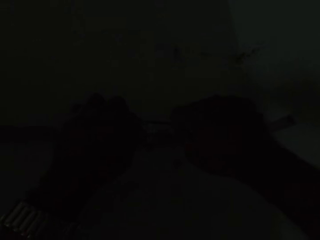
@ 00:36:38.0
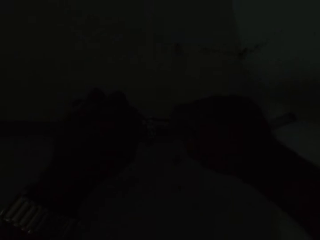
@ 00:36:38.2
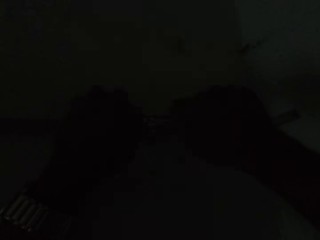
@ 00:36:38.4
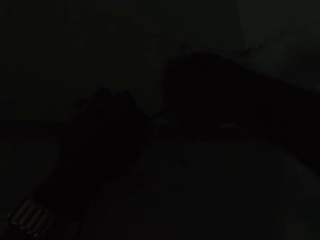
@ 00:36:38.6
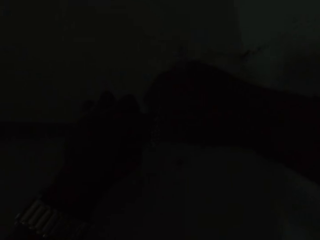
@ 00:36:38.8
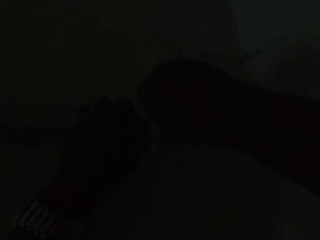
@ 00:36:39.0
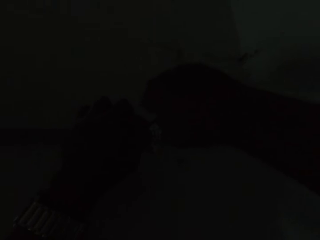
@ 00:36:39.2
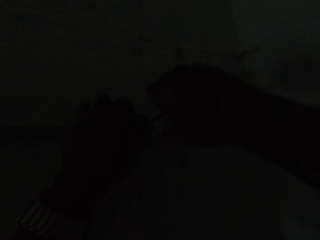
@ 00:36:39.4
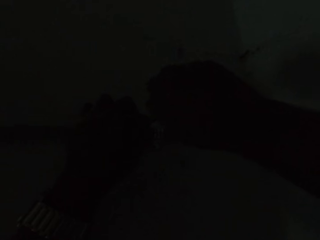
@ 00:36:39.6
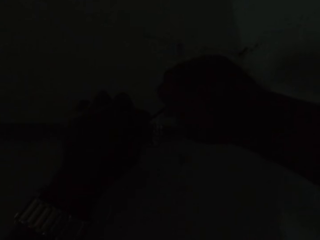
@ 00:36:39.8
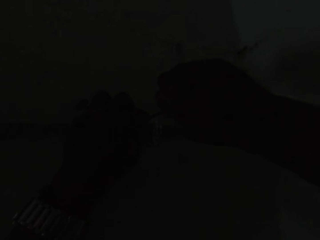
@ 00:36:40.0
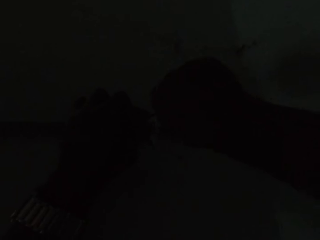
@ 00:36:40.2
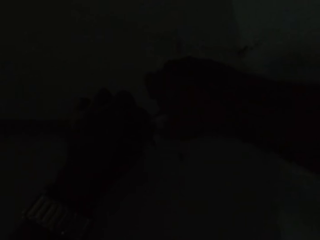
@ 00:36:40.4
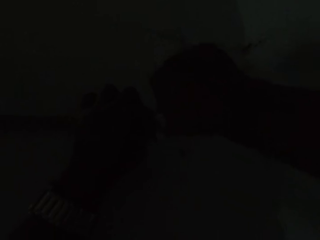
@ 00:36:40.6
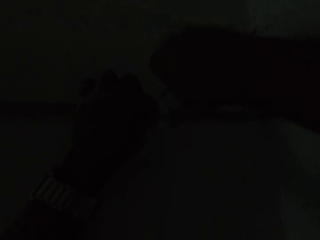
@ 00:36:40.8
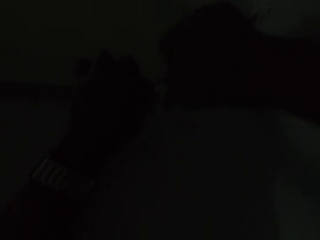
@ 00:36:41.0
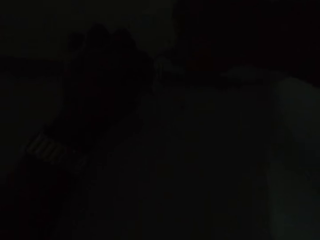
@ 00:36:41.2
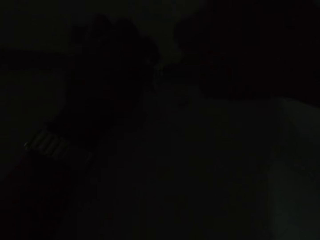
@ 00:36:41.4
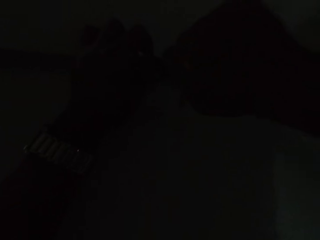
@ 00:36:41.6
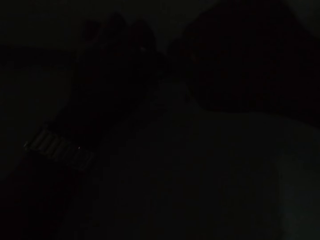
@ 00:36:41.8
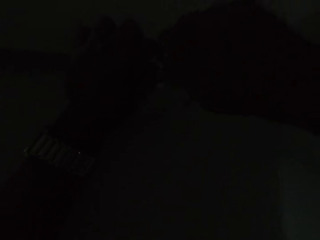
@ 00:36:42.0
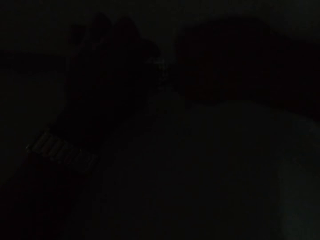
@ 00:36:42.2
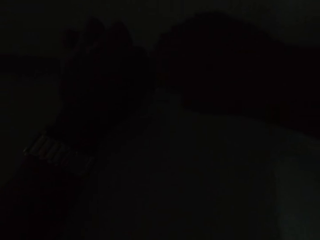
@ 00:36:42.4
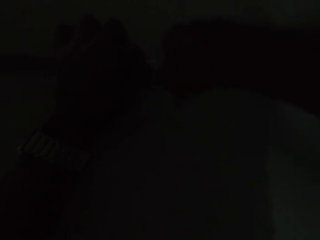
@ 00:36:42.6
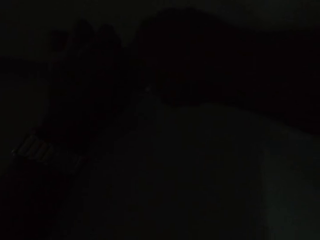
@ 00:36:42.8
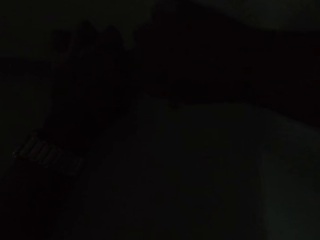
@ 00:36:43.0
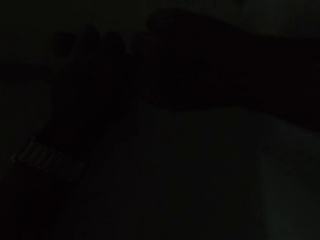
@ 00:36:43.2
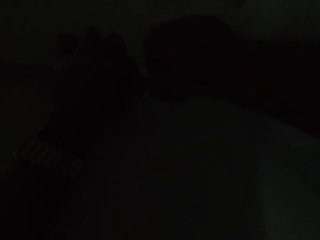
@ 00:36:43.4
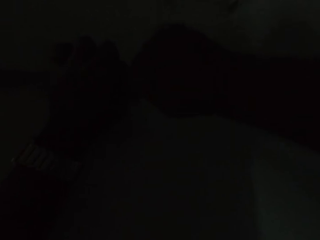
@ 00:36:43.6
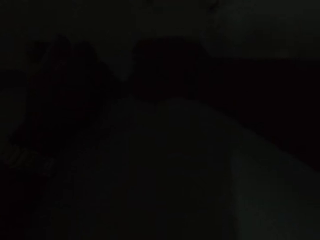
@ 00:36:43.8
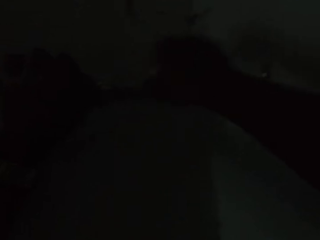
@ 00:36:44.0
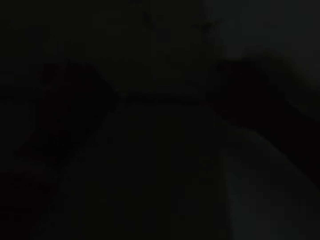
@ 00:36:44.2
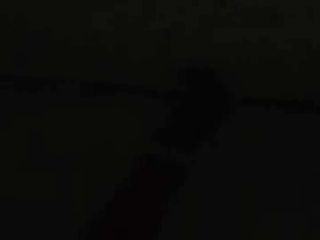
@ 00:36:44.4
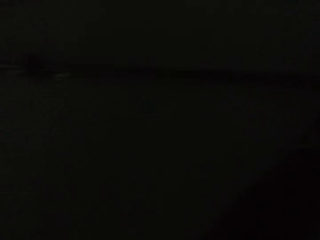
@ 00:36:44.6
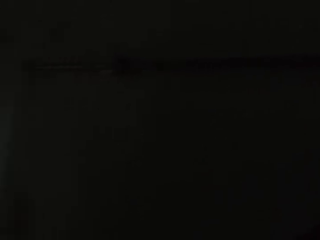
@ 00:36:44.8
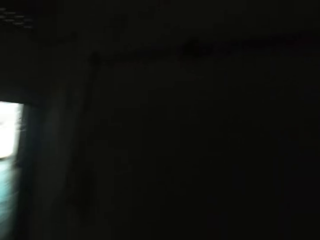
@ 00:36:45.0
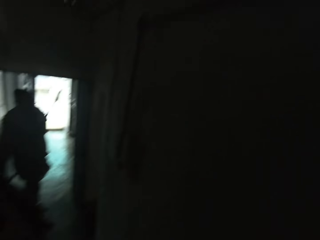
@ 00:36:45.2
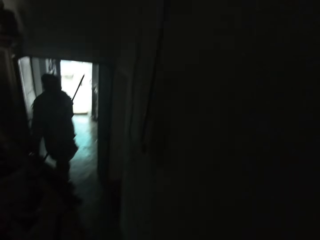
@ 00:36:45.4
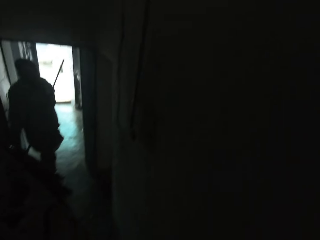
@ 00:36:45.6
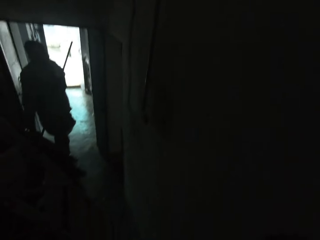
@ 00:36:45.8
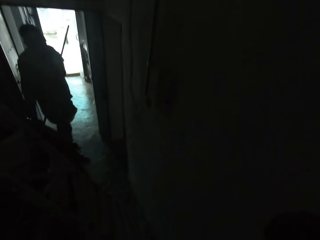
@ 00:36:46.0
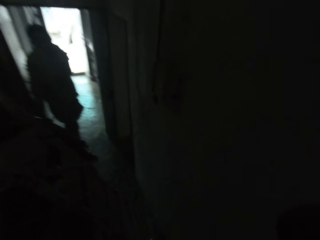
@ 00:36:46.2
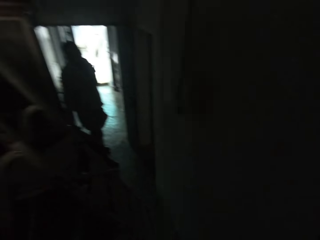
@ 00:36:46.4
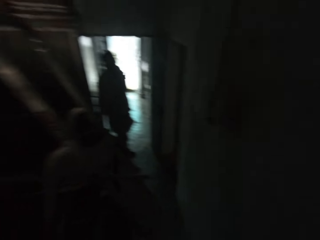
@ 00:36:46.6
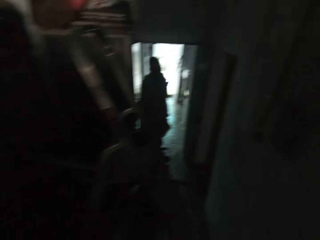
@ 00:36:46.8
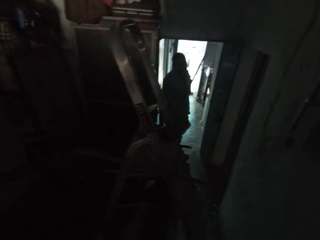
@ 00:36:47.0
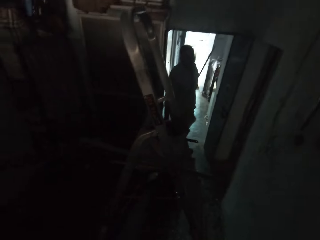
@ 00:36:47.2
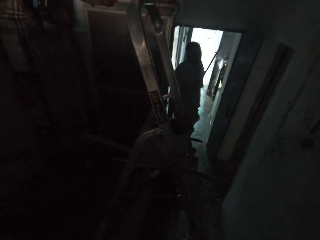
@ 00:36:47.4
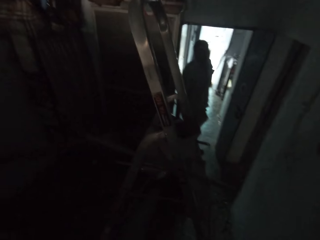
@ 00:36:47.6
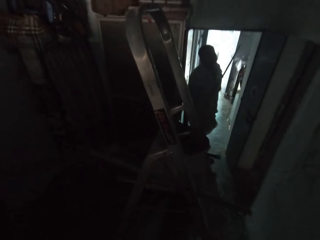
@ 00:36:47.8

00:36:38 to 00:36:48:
The camera wearer tightens the nut using a screwdriver. They look around. They look around at a person.

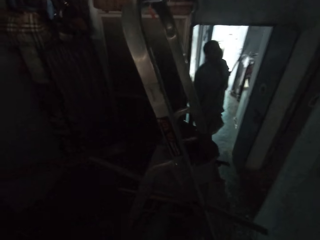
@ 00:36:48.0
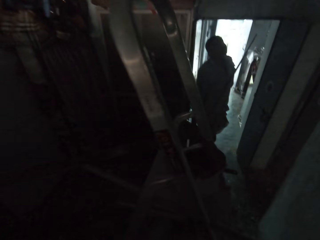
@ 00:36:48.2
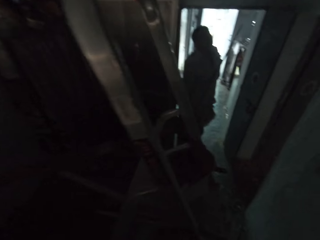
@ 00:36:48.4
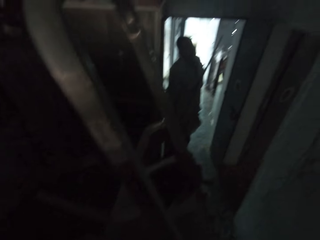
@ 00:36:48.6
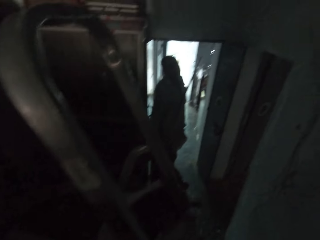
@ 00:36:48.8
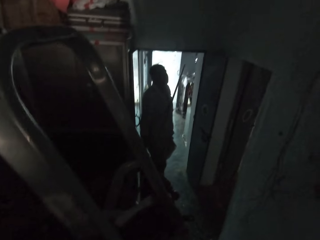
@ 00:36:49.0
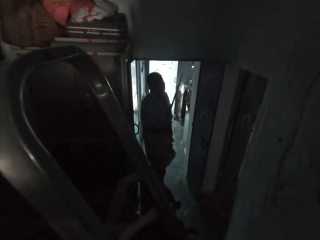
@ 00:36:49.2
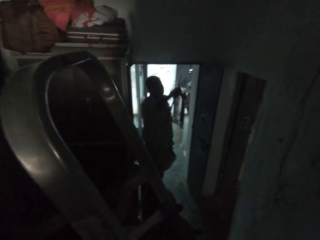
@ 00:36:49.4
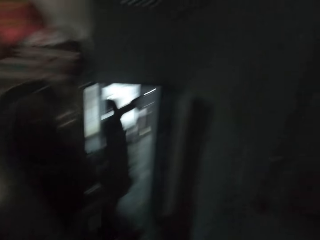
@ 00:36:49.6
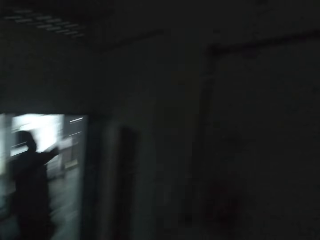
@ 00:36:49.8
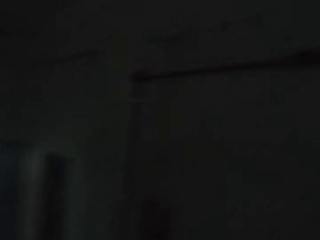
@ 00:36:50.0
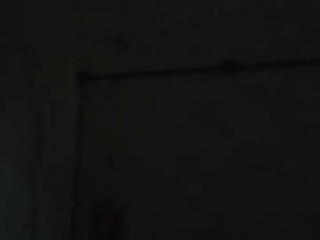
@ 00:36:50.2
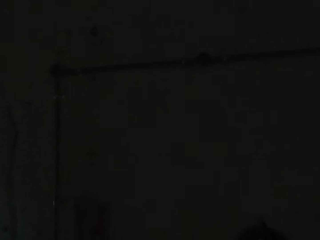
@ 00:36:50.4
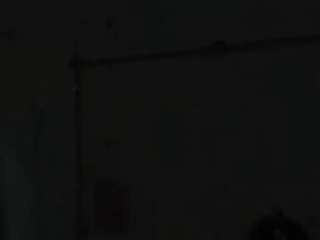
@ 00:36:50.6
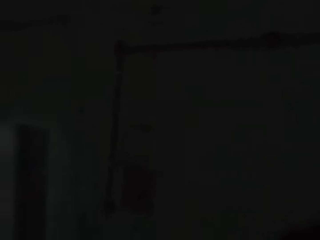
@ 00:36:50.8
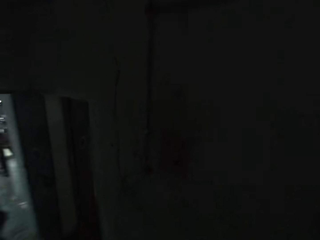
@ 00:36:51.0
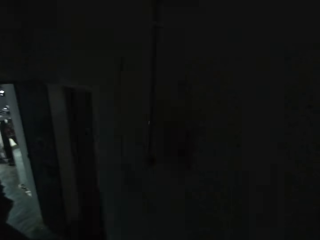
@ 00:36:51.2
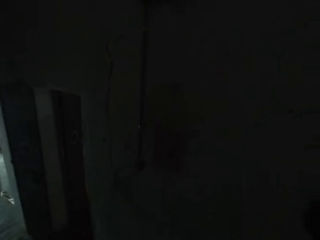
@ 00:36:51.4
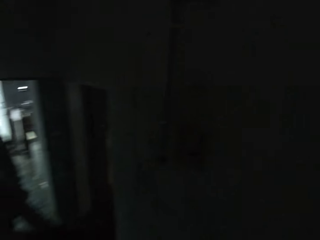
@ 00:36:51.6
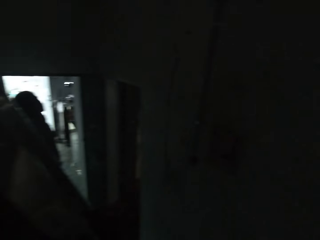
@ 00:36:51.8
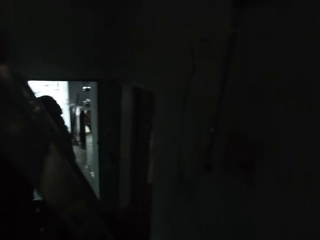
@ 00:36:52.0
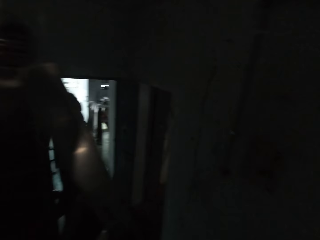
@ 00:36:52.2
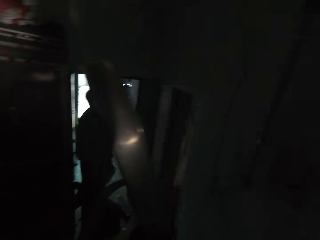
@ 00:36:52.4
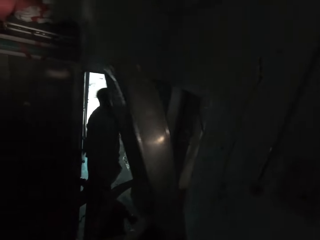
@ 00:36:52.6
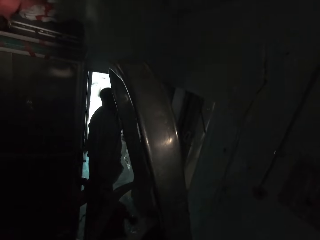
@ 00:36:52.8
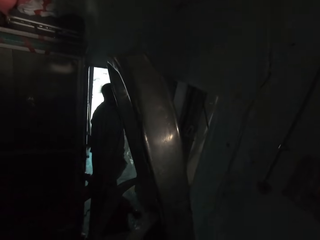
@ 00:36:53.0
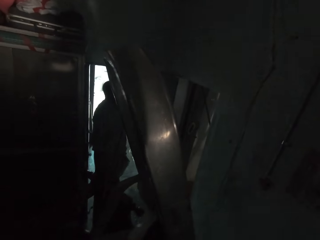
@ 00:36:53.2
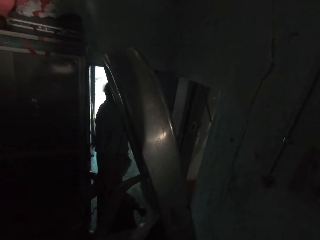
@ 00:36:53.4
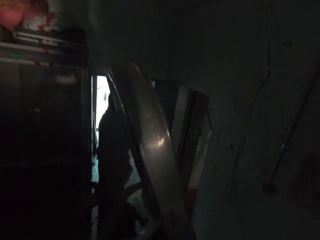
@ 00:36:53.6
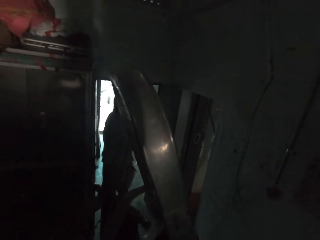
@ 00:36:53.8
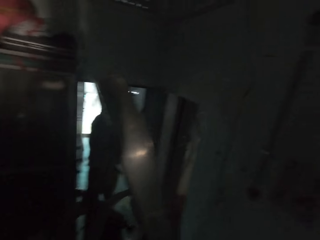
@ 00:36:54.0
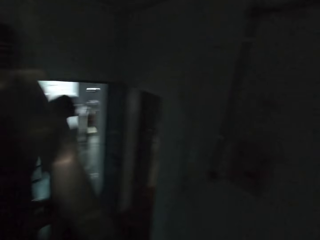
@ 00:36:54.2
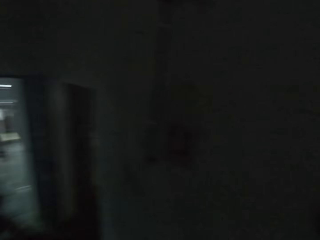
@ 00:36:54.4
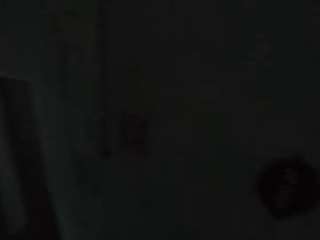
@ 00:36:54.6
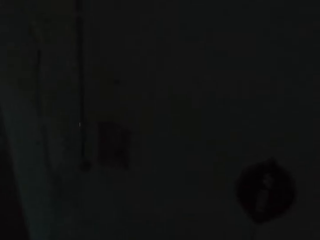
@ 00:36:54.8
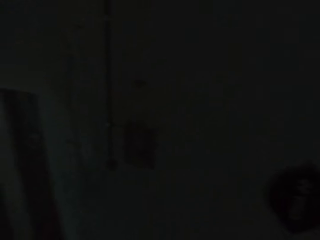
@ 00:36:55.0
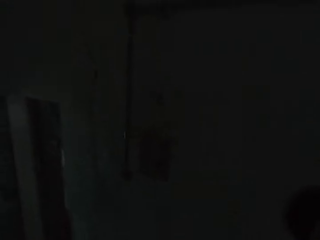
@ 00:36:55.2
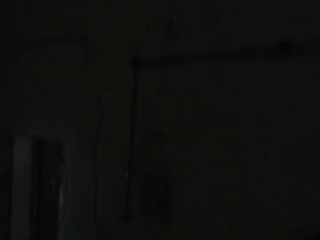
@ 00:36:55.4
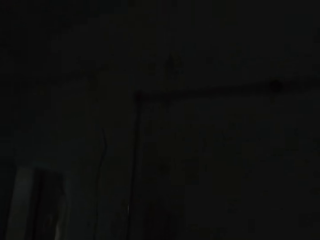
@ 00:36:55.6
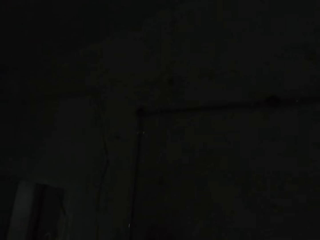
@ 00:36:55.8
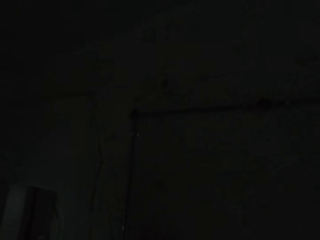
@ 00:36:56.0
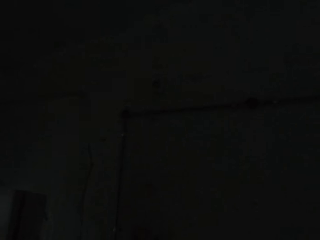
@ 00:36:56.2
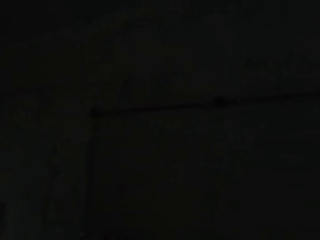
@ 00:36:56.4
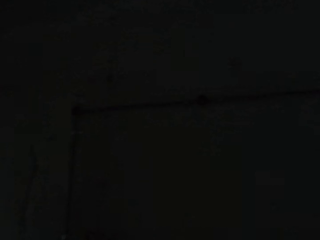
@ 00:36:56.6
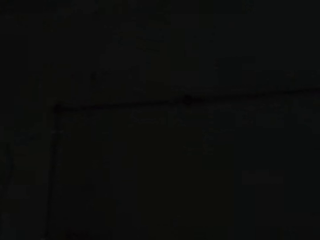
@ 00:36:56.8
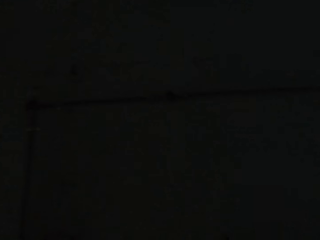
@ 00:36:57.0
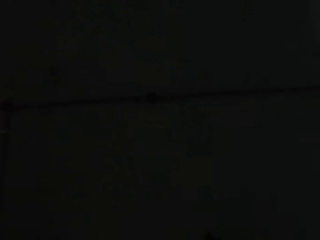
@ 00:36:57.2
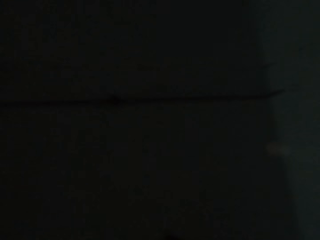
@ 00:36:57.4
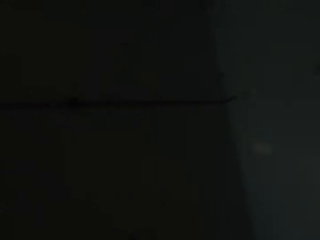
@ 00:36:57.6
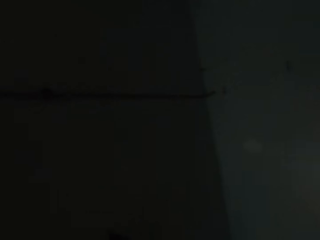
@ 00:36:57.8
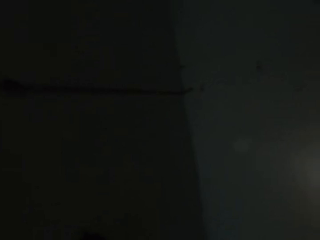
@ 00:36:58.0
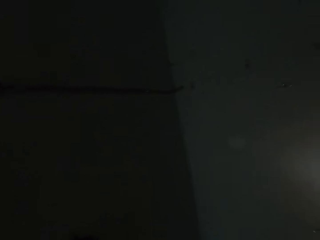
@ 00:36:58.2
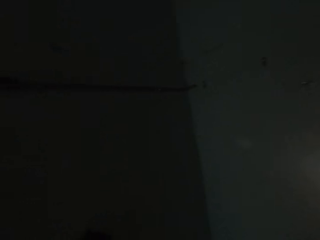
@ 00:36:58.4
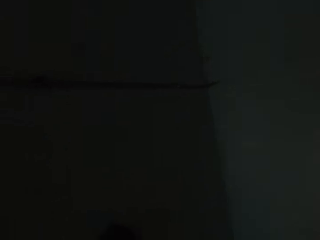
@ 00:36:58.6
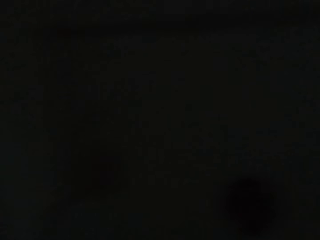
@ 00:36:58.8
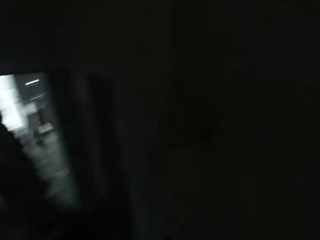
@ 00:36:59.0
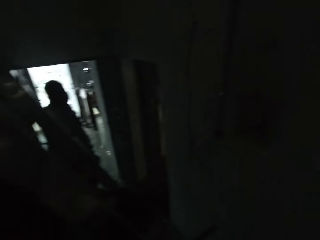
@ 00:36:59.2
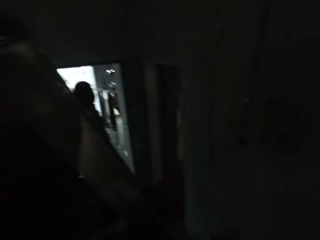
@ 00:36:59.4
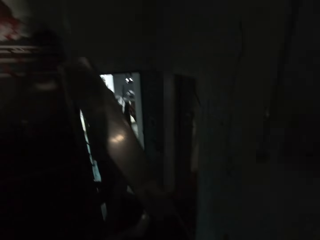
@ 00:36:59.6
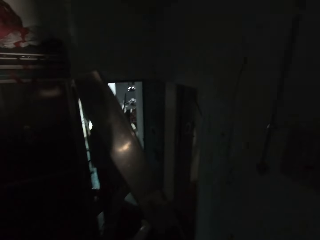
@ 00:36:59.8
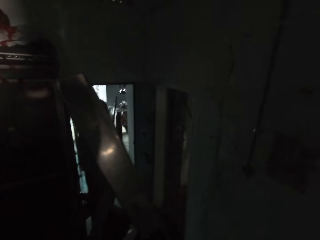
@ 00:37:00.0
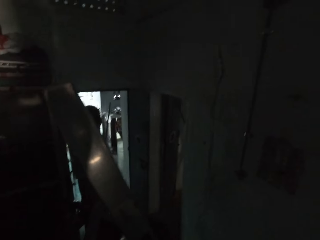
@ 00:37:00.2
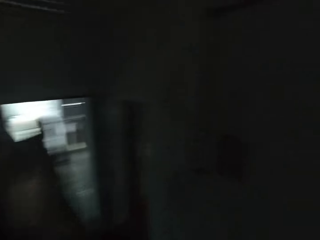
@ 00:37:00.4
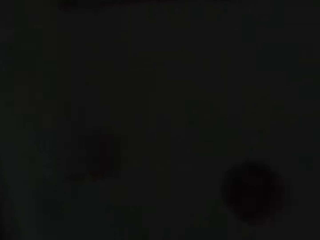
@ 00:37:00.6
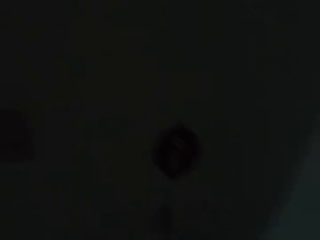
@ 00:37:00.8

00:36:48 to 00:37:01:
The camera wearer converses with a man. The man gestures using his hands. The camera wearer looks around repeatedly. They look around at the man.
